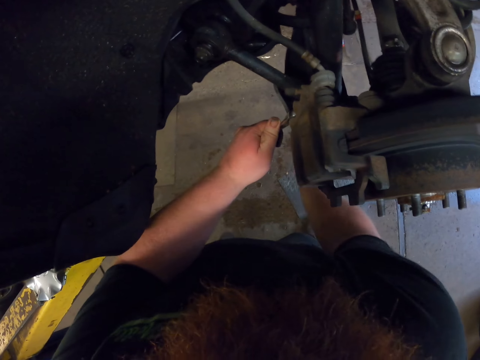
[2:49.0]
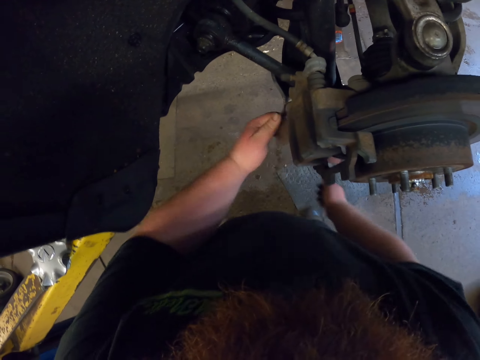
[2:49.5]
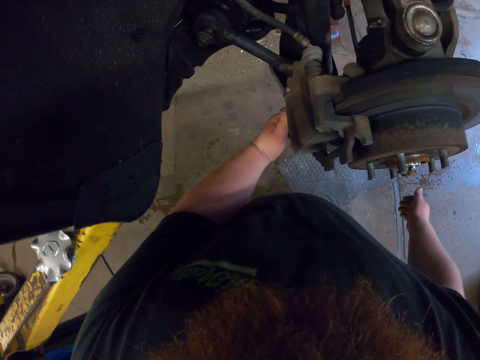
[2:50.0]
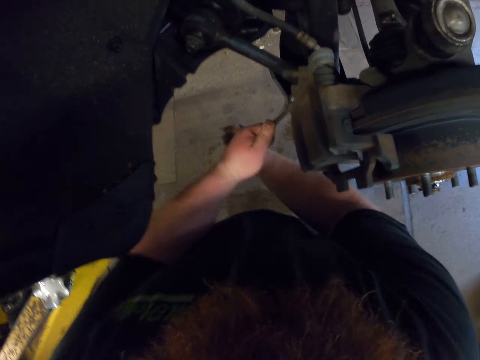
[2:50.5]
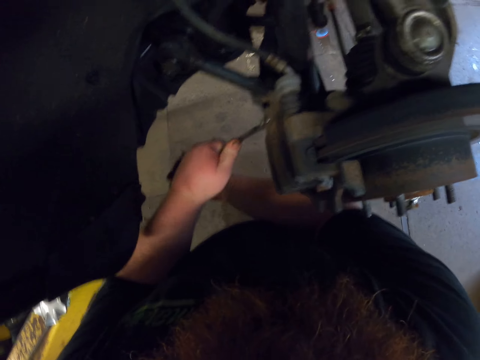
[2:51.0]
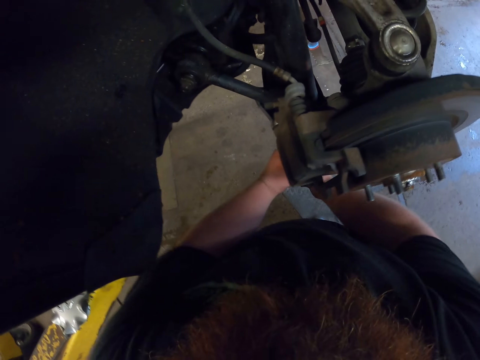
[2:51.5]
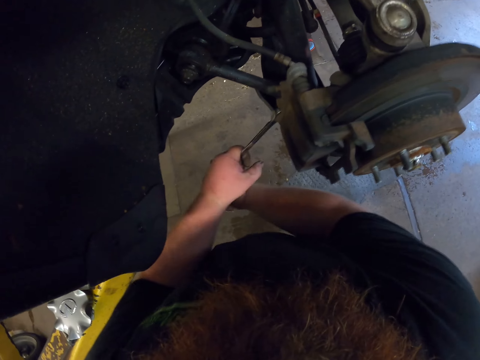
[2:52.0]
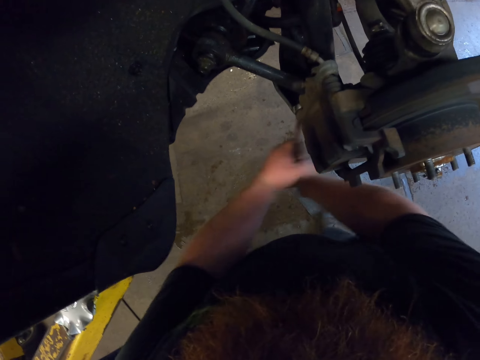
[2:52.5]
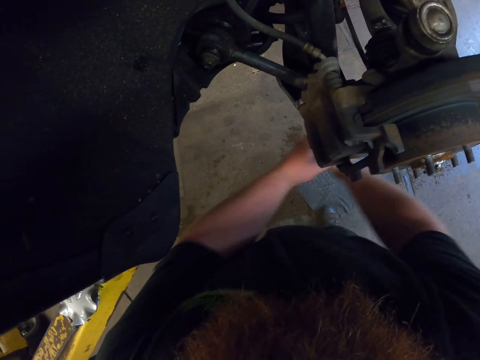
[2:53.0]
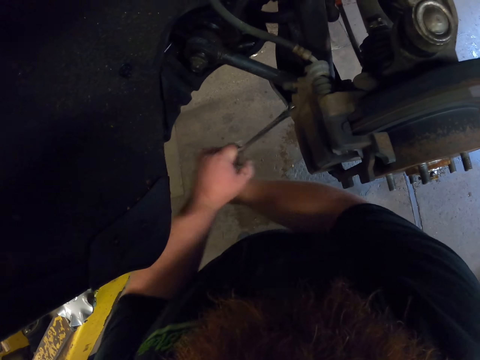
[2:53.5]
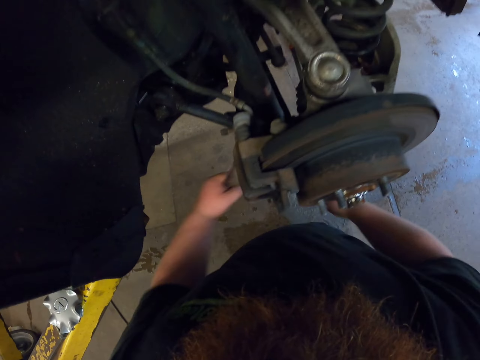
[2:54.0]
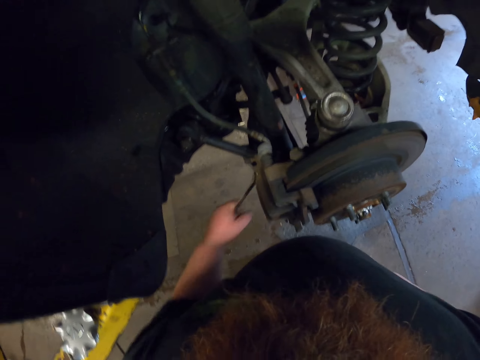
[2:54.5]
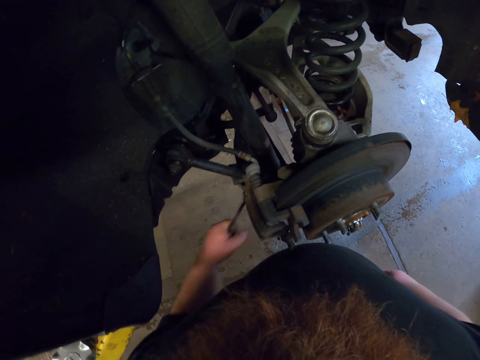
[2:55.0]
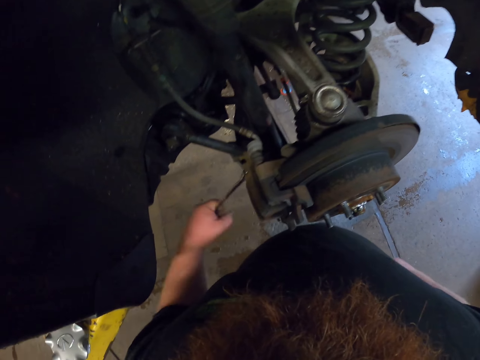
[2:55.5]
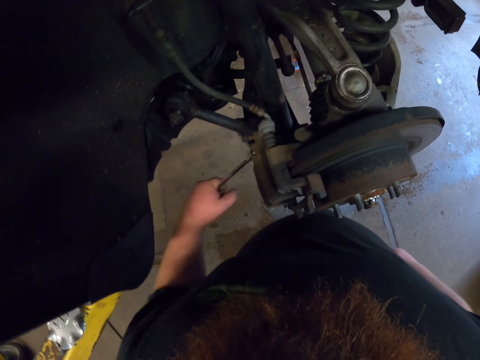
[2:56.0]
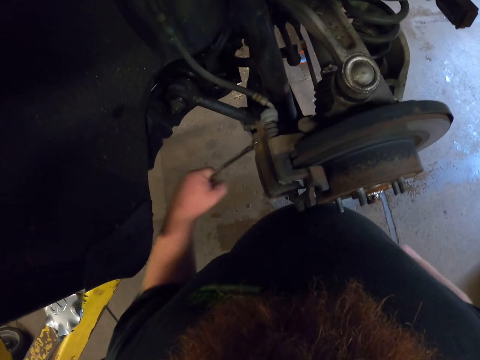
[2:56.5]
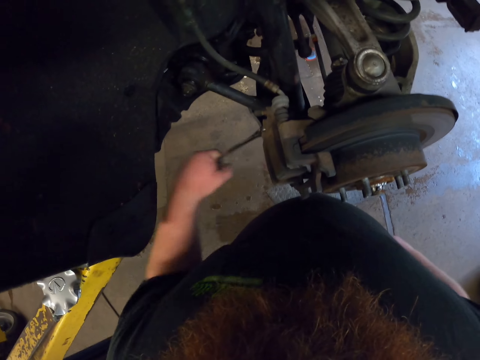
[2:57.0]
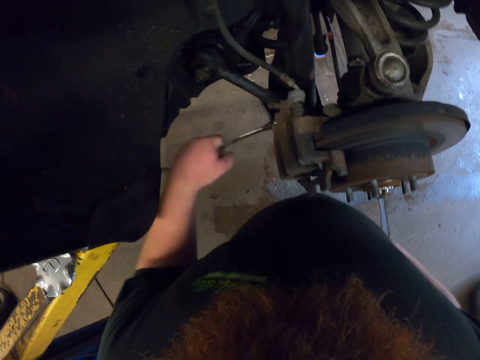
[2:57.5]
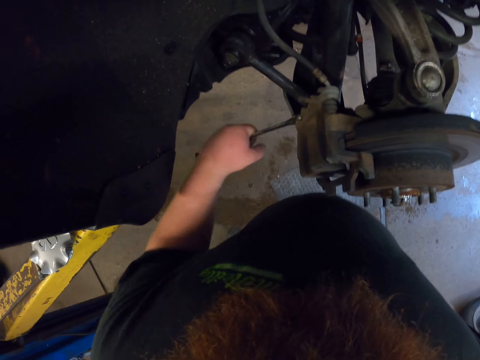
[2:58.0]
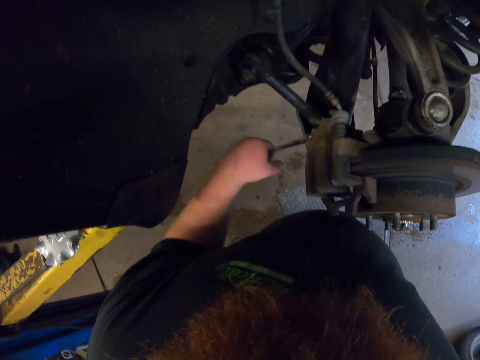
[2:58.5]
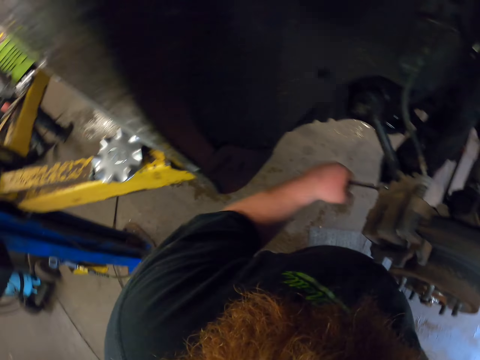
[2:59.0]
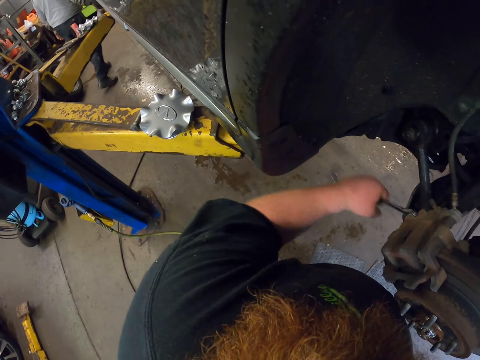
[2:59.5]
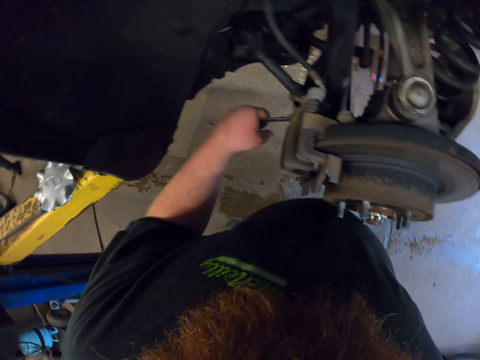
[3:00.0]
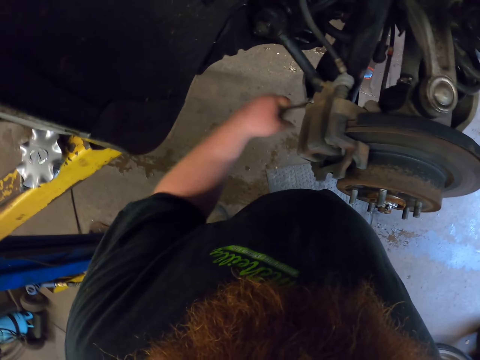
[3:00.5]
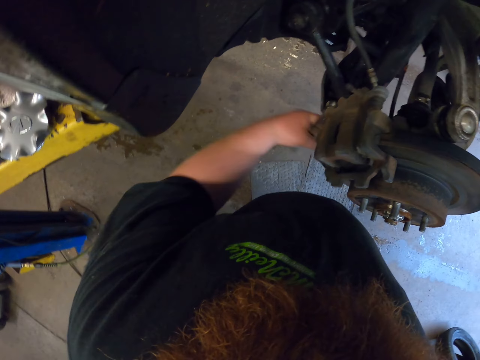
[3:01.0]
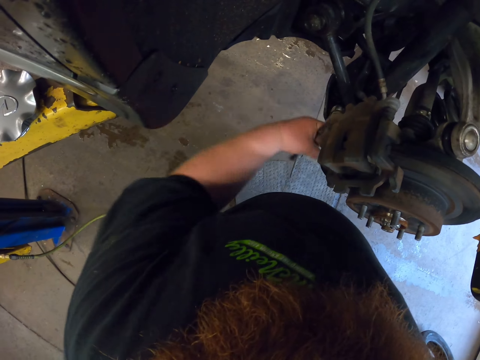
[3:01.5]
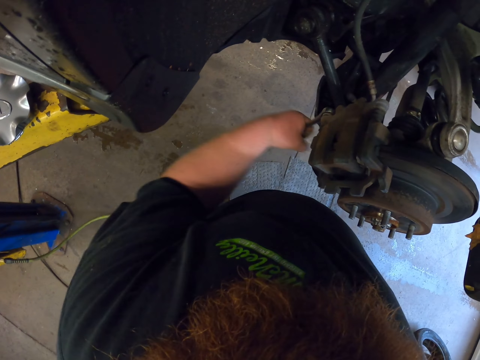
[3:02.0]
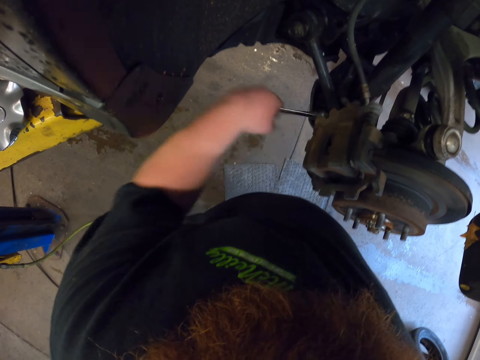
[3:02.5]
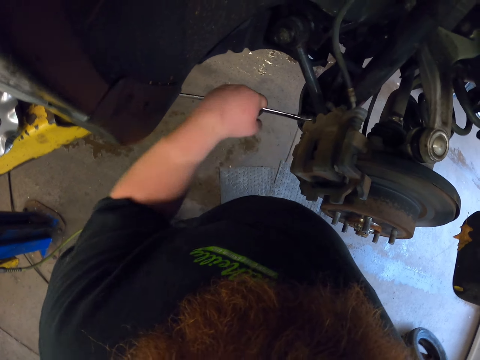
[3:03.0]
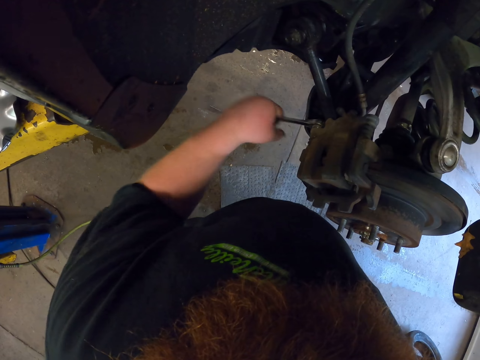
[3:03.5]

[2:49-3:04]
A man walks around the garage.

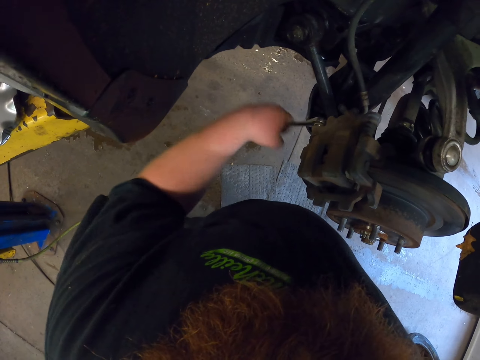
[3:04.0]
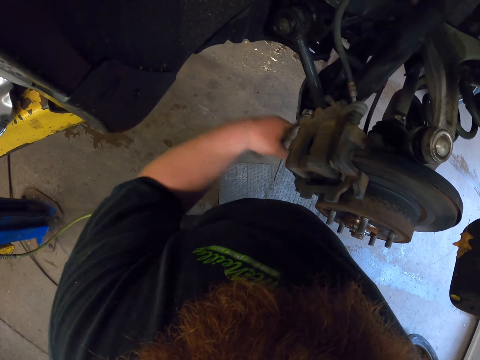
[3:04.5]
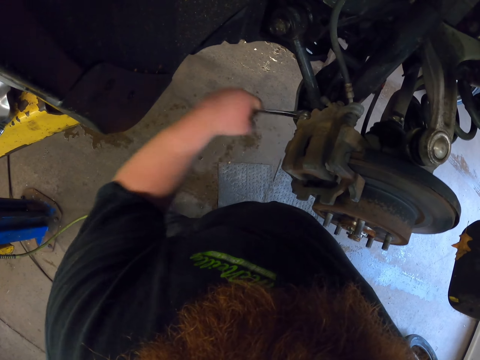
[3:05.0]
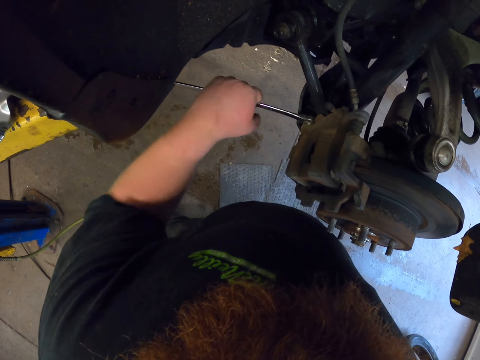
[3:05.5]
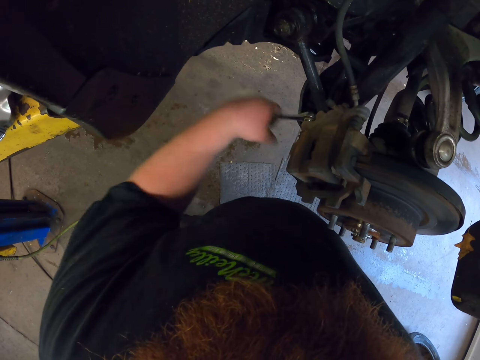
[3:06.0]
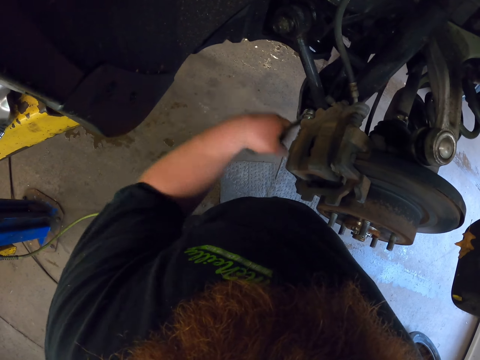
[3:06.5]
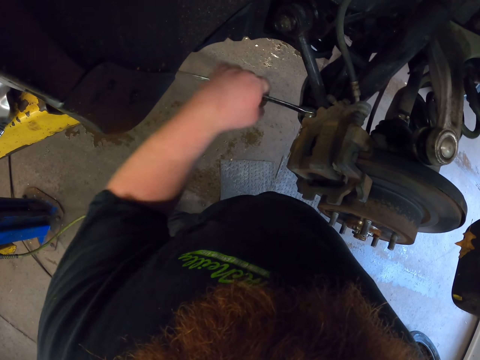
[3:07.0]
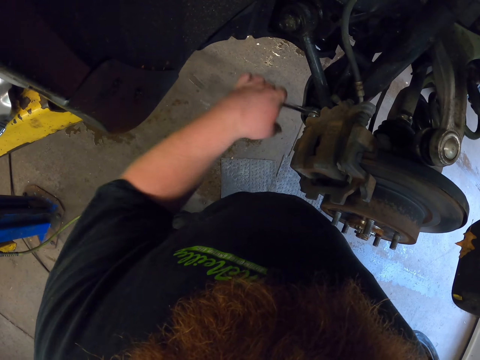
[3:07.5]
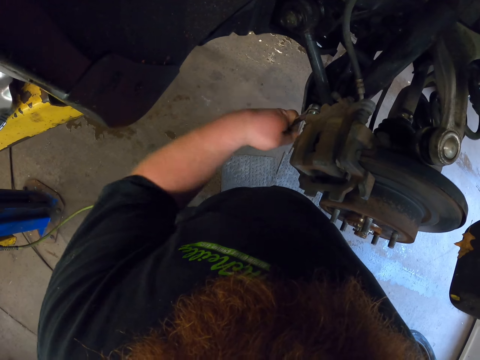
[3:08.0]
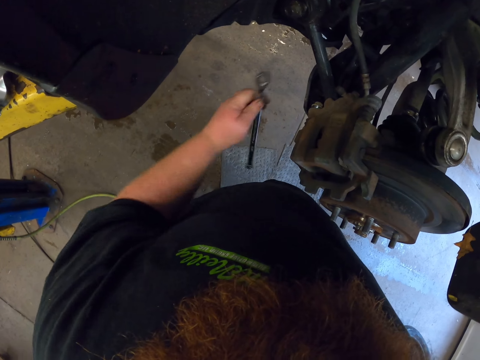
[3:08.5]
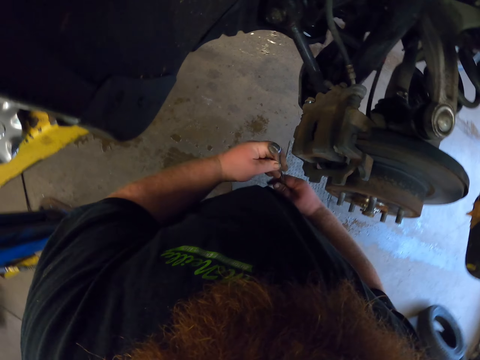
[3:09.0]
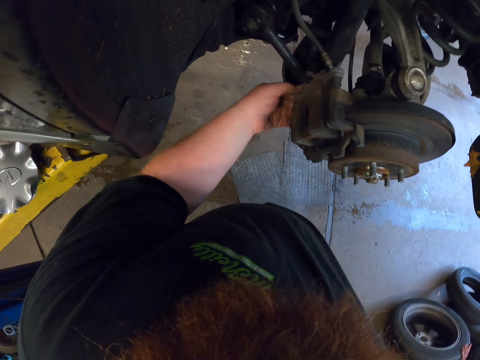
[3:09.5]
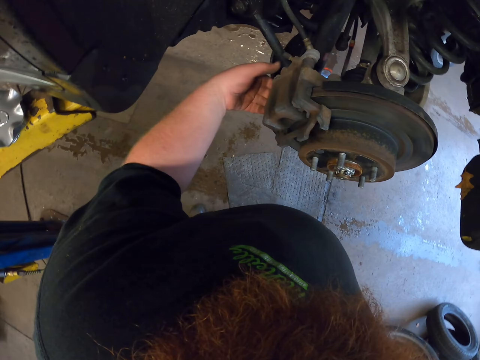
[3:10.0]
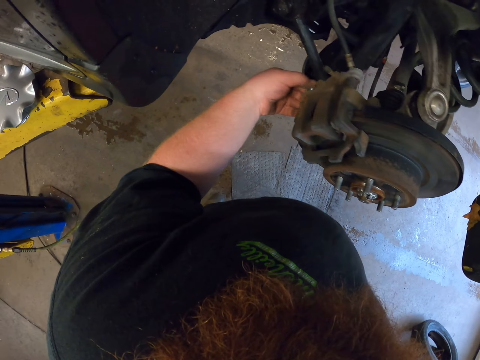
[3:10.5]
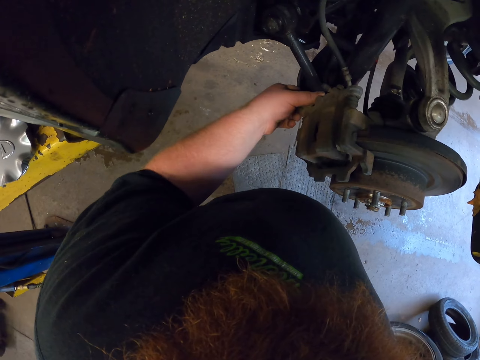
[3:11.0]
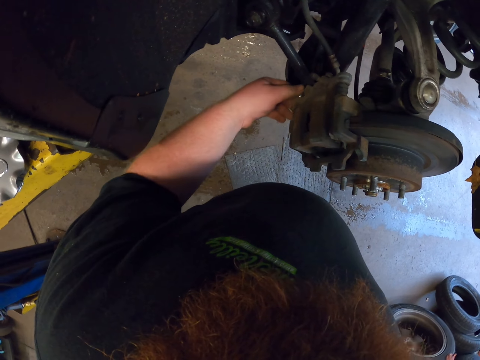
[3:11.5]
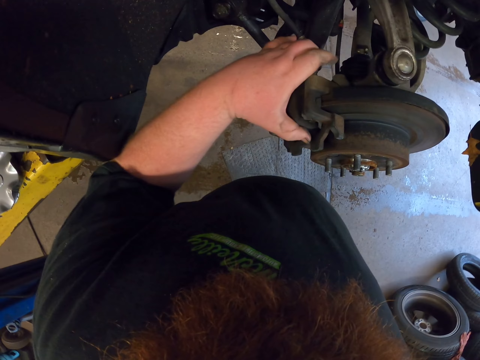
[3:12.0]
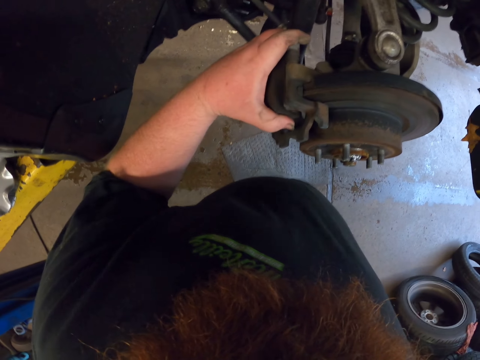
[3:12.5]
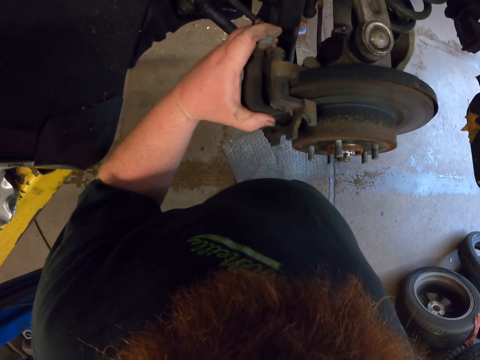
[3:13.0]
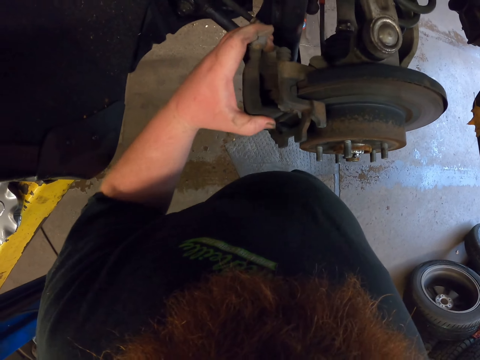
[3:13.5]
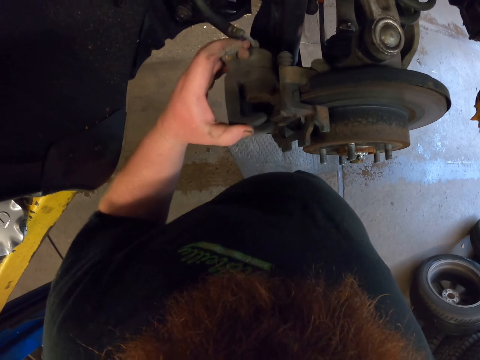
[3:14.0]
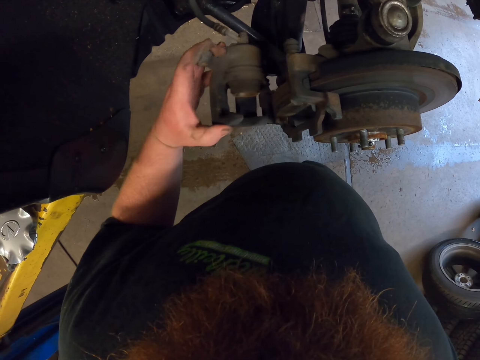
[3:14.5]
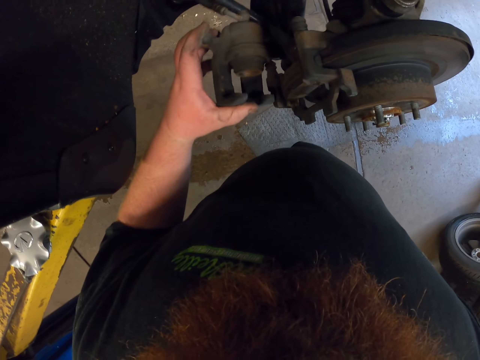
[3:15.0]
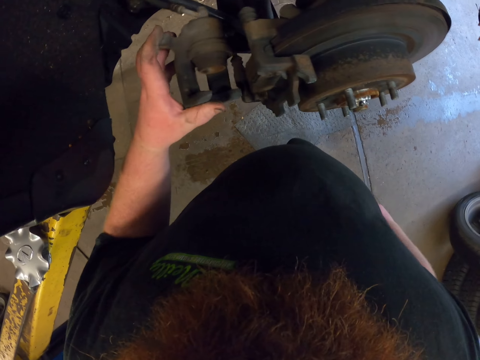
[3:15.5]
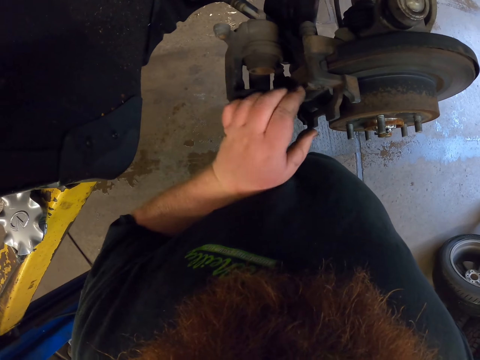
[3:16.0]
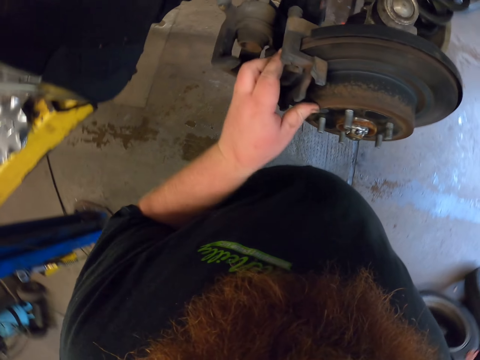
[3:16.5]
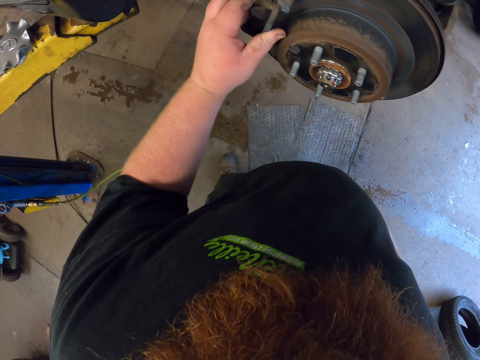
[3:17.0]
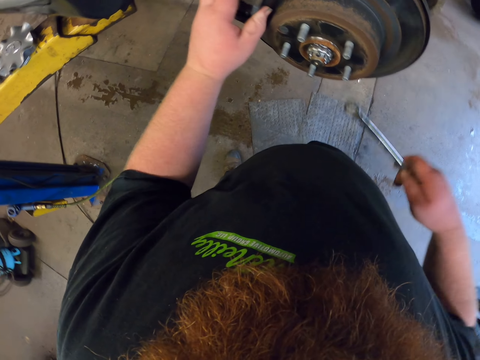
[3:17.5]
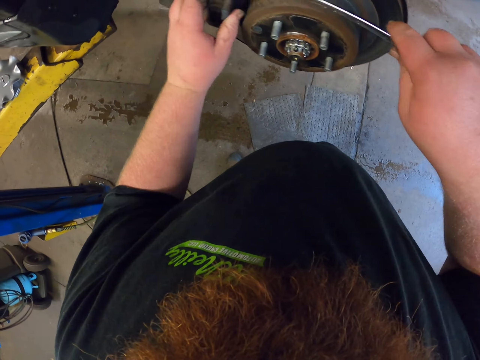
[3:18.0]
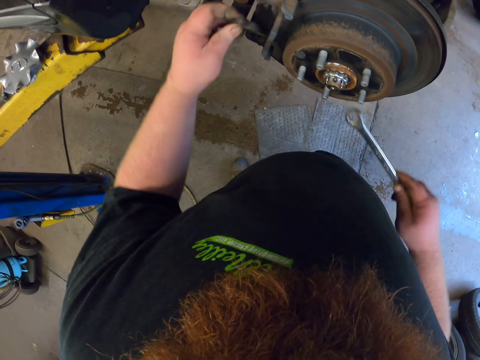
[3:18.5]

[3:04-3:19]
The camera wearer transfers the spanner to his right hand. He loosens the nut with his hand. He removes something from the truck. He removes something from the truck again.
